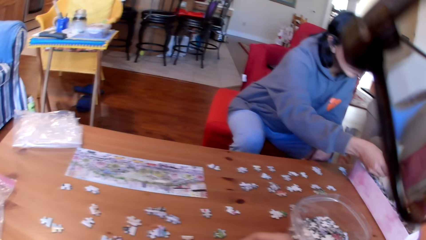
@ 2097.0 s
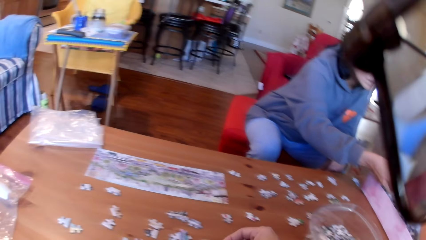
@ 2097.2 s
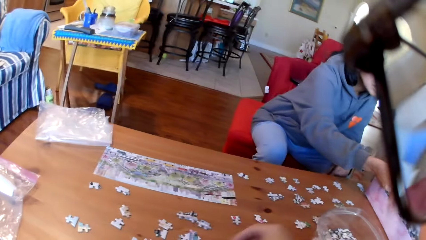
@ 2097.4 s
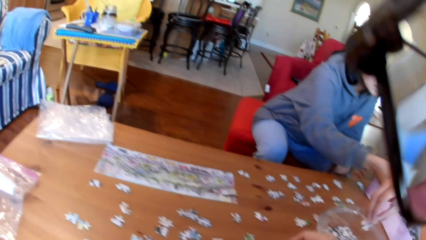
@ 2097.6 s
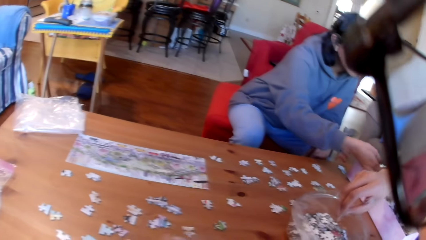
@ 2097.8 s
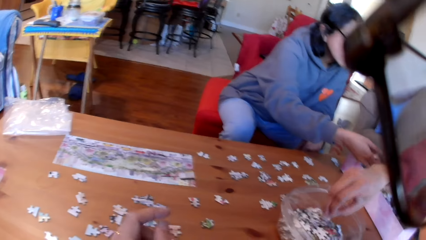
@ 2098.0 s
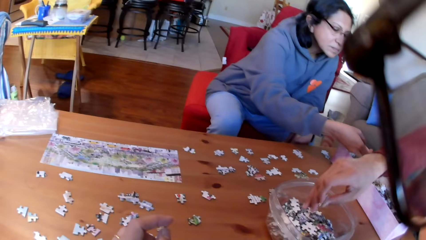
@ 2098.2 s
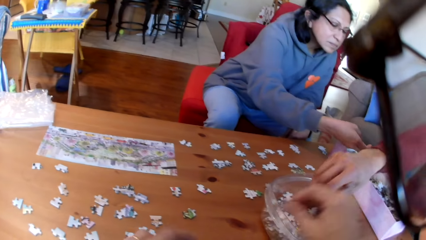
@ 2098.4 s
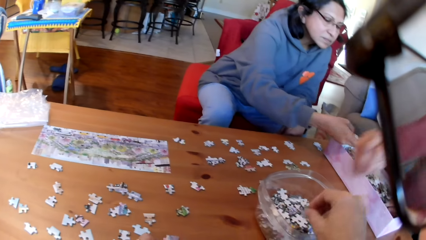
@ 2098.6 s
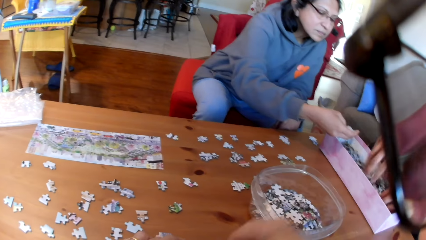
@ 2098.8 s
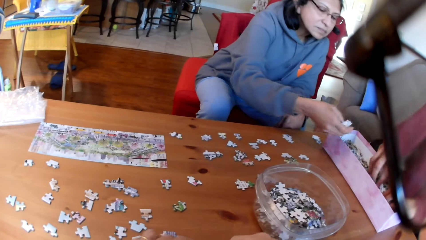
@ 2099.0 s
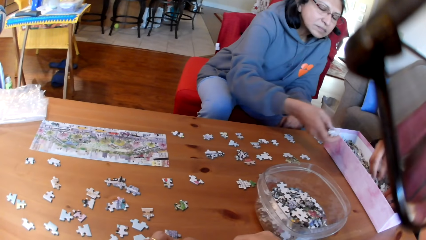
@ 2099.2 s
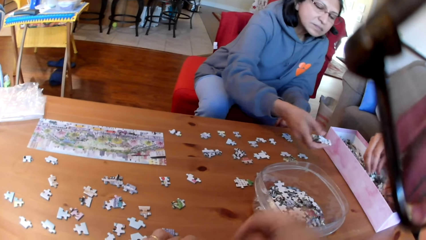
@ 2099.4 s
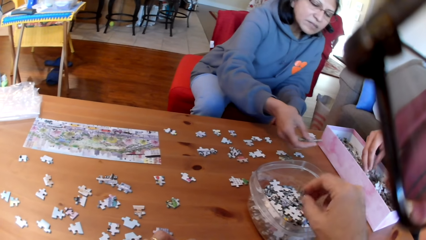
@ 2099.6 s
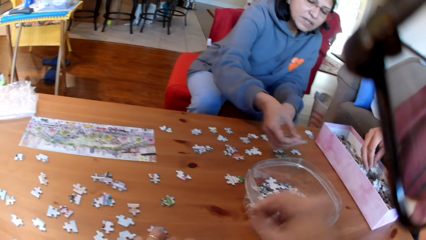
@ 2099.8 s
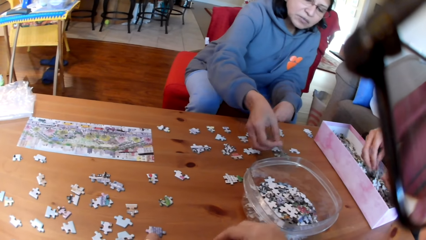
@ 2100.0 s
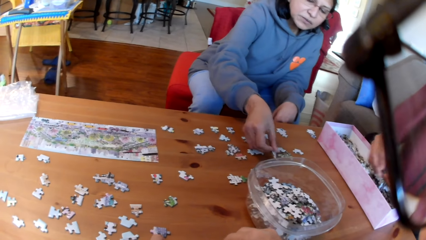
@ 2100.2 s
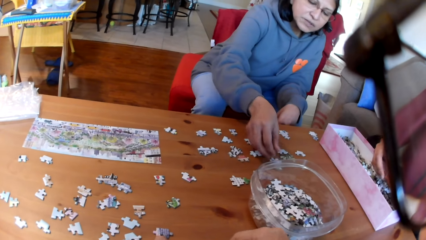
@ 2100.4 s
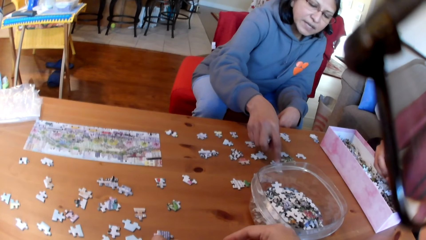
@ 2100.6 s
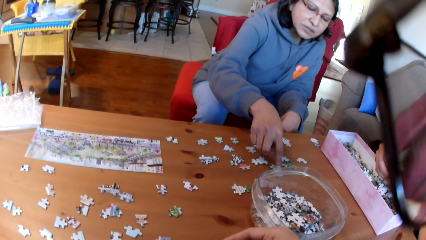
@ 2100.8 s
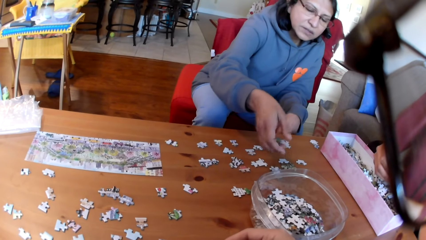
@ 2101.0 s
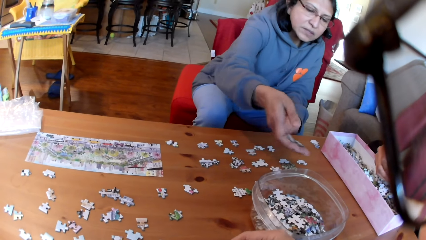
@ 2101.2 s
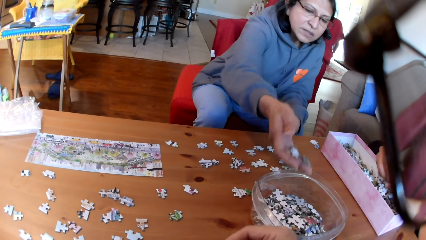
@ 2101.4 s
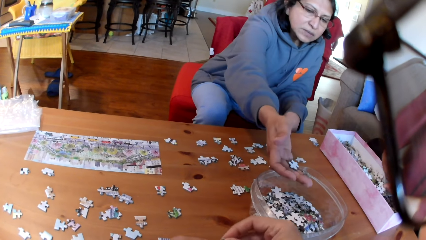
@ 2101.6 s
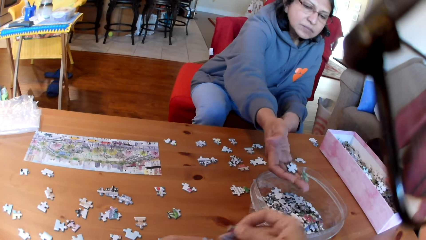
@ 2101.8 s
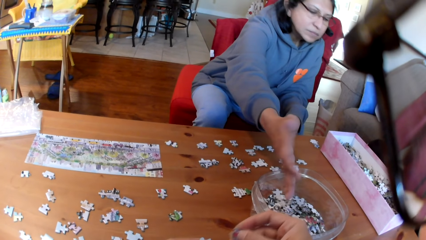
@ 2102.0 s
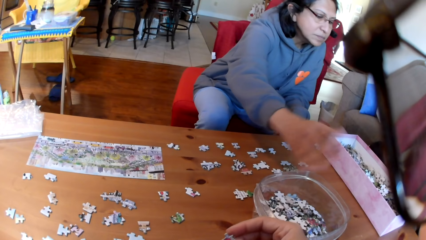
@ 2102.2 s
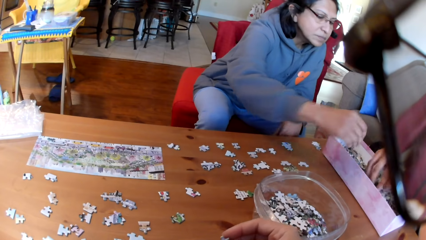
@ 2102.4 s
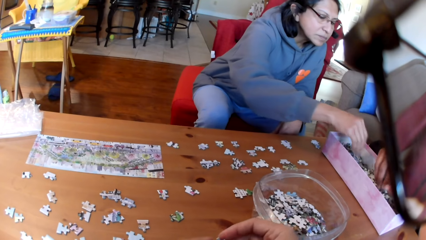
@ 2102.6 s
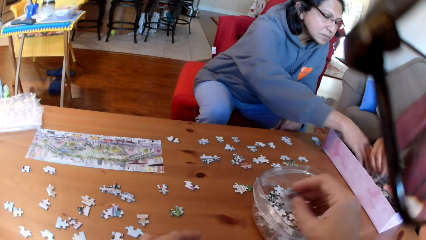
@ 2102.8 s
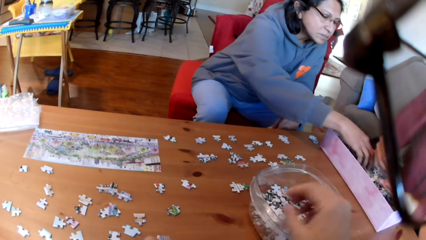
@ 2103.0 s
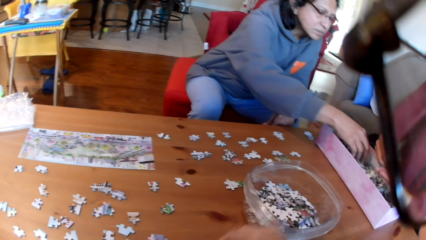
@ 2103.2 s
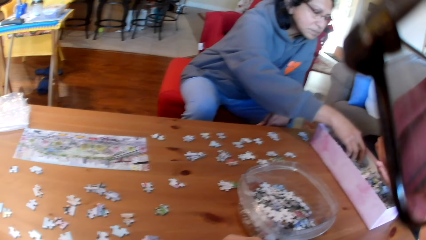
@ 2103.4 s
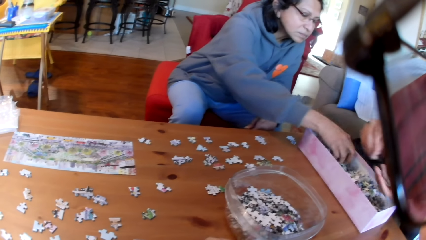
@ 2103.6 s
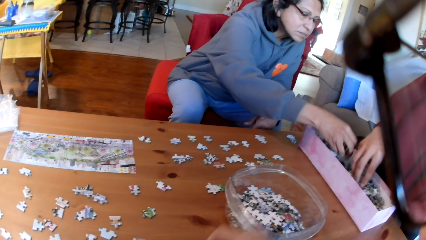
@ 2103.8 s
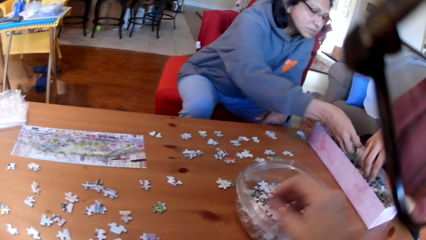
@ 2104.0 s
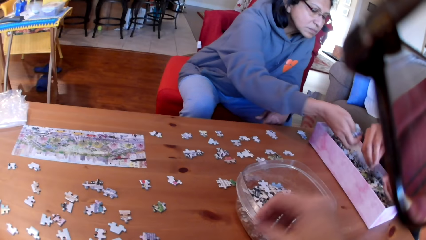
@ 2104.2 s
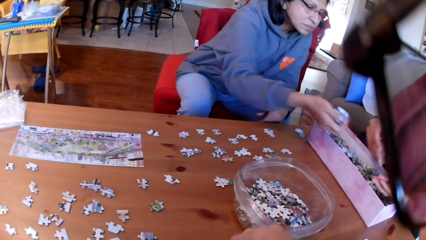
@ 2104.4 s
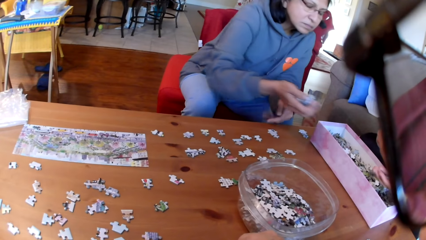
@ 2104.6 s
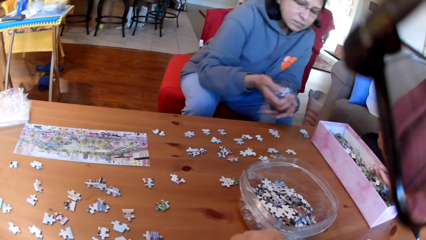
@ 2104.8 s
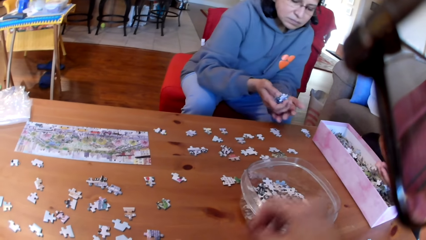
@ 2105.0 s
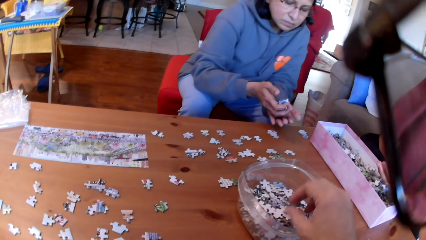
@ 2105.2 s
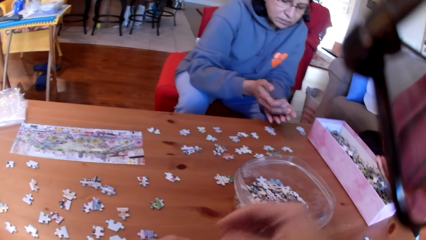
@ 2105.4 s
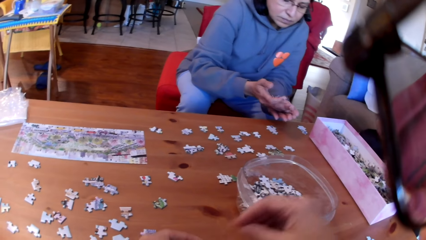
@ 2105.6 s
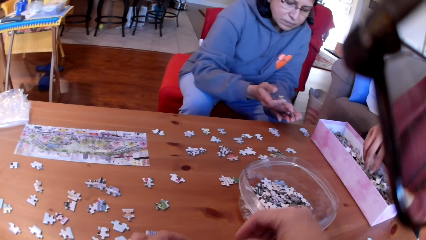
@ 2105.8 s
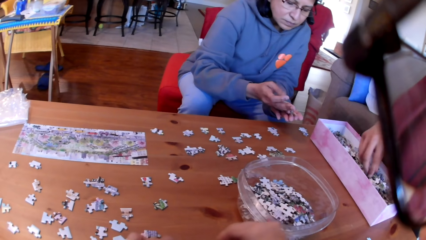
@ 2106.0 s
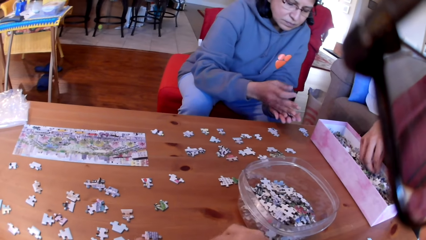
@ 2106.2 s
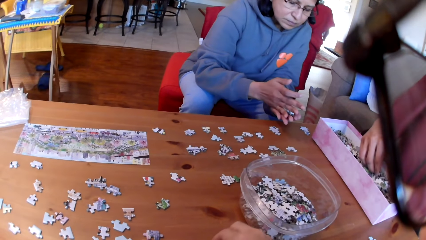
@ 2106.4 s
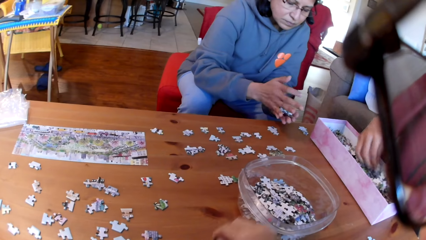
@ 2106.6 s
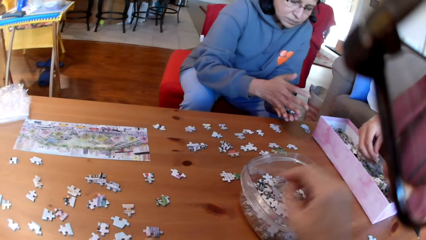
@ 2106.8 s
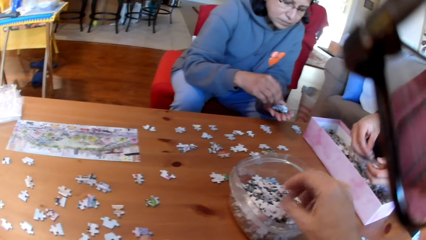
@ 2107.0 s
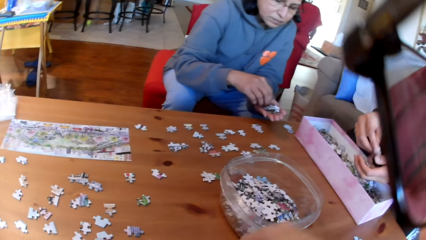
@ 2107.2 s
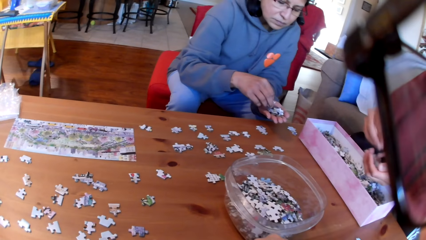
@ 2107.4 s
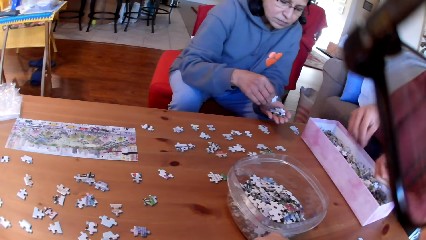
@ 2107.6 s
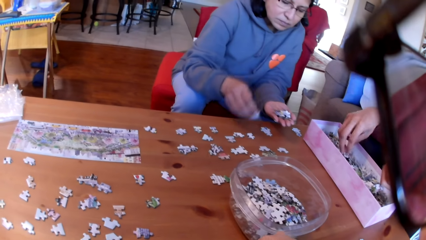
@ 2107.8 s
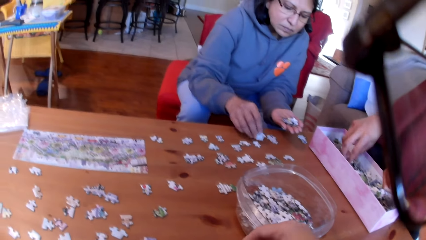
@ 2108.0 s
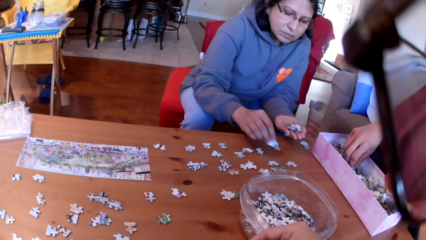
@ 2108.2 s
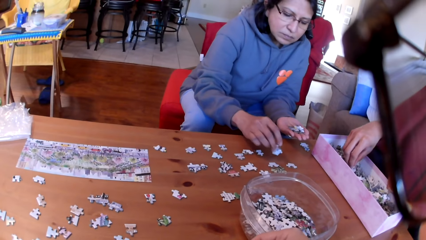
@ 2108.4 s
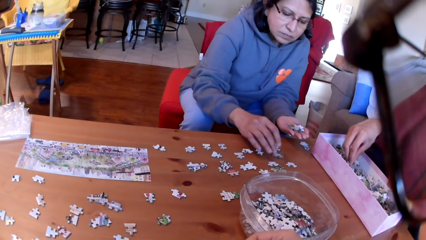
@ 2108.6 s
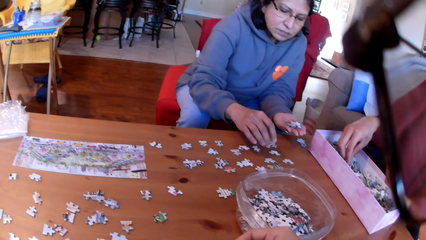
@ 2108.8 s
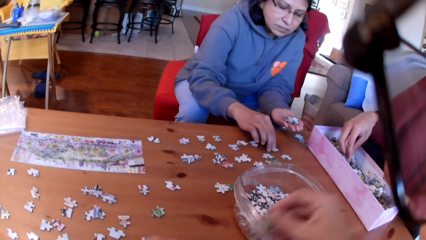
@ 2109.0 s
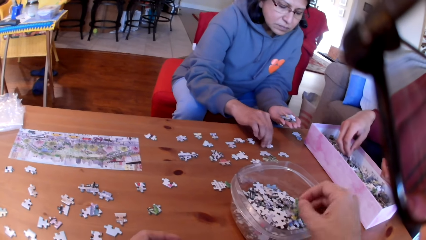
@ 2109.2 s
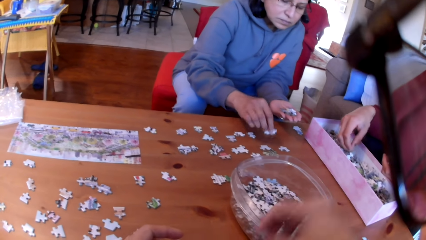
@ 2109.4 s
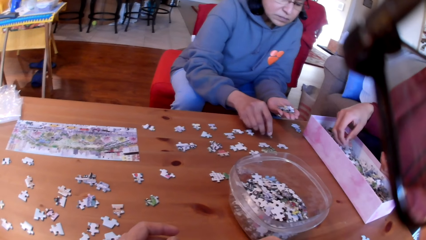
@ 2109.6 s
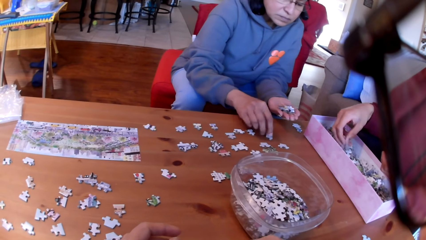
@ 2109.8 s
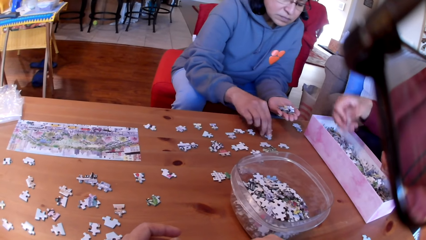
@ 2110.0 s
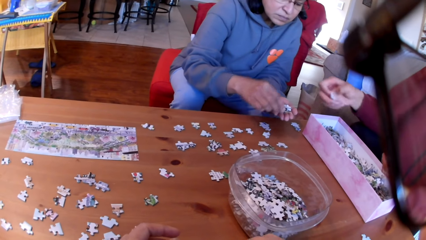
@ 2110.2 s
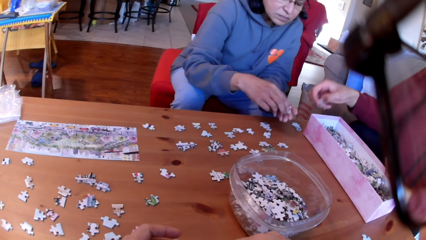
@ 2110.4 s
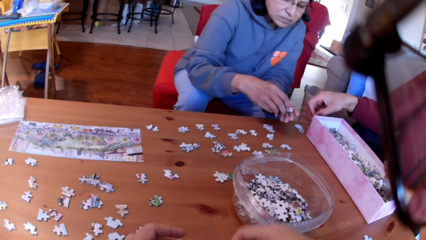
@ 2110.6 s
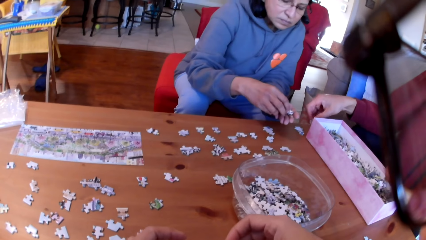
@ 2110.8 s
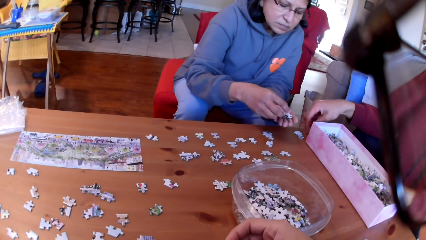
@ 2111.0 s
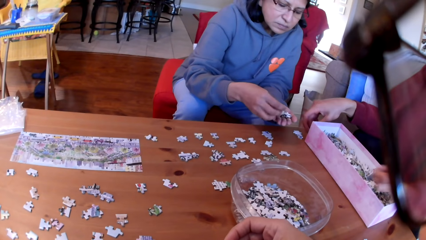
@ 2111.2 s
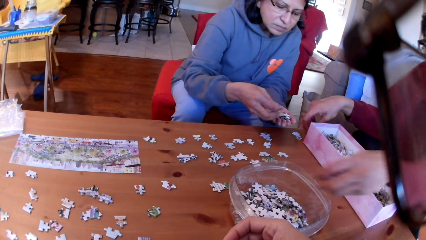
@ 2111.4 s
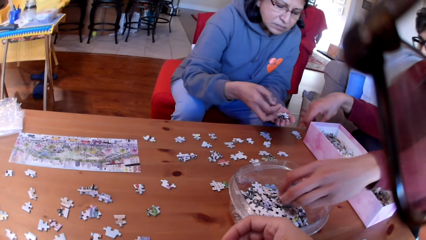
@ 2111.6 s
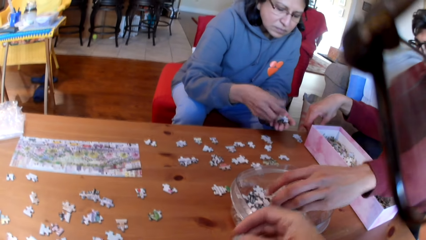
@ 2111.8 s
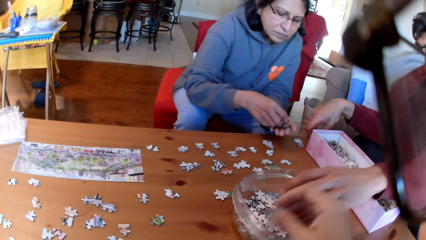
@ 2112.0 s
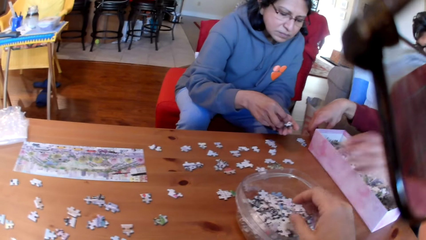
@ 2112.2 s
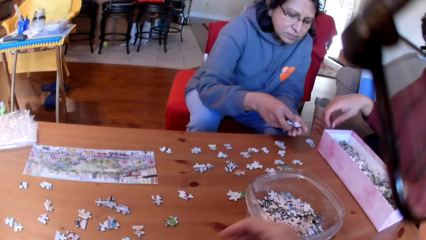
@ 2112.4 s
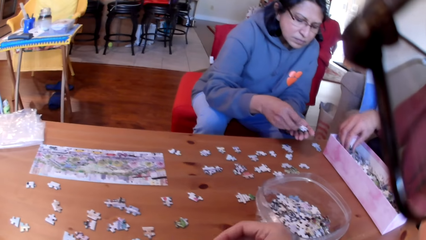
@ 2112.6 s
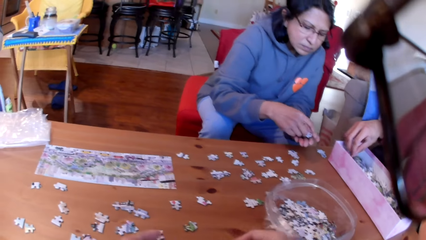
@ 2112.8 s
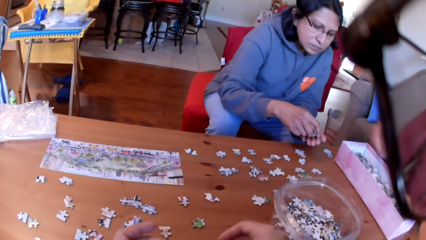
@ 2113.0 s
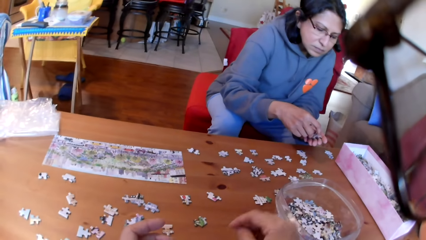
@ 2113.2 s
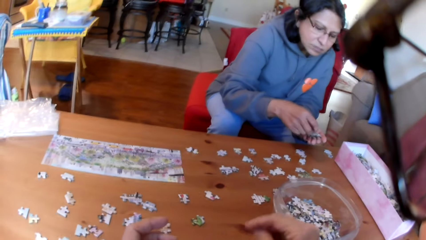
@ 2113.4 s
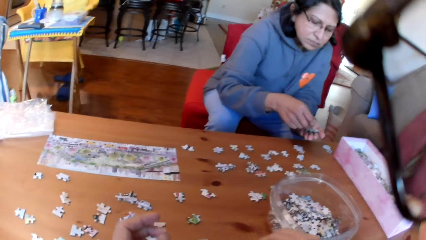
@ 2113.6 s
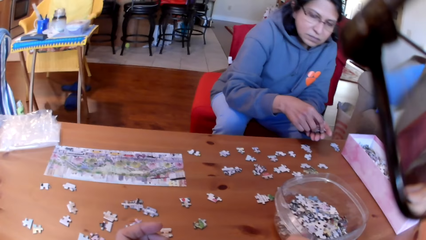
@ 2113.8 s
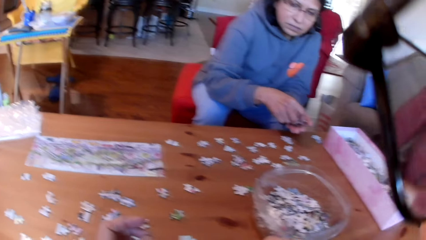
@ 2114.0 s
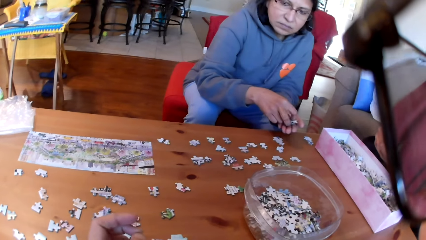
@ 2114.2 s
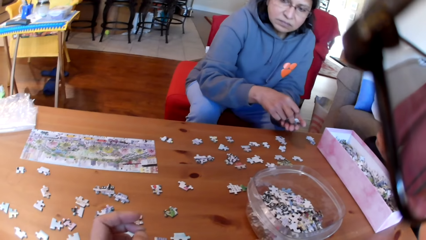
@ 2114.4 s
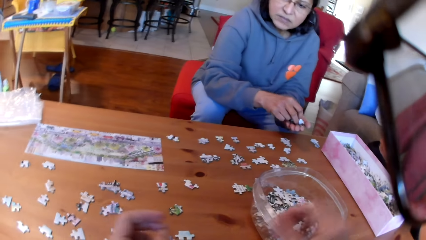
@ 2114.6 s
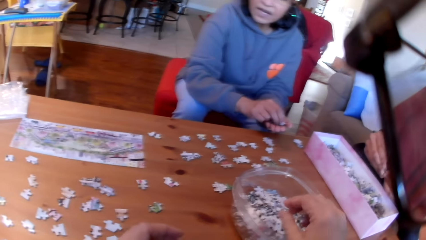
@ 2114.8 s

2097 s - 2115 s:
The camera wearer takes puzzles. A man puts the jigsaw puzzle on the tin or bowl. The camera wearer puts a puzzle in the bowl. A woman looks at the puzzles and puts the jigsaw puzzle on the table. The camera wearer takes puzzles. The woman puts the jigsaw puzzle on the tin. The camera wearer puts the jigsaw puzzle in the tin and puts a puzzle in the bowl. The woman picks the jigsaw puzzle in the box and puts the puzzles on the hand. The camera wearer puts a puzzle in the bowl and takes the puzzles. The man takes the puzzles. The camera wearer puts a puzzle in the bowl. The man puts the puzzle on the hand. The woman puts the jigsaw puzzle on the table. The camera wearer takes a puzzle and puts a puzzle in the bowl. The man puts the jigsaw puzzle on the table and puts the jigsaw puzzle in the tin. The camera wearer puts a puzzle in the bowl and takes a puzzle.
